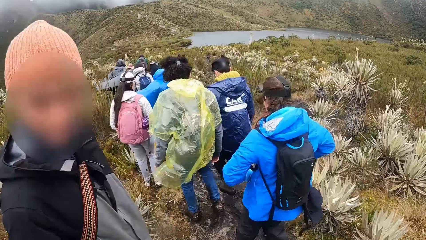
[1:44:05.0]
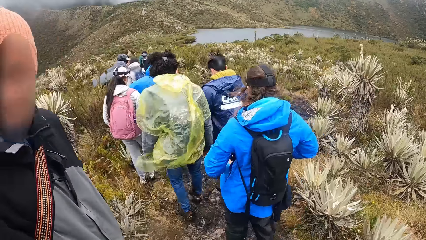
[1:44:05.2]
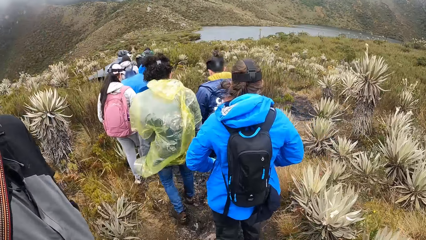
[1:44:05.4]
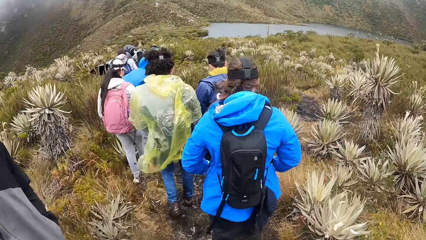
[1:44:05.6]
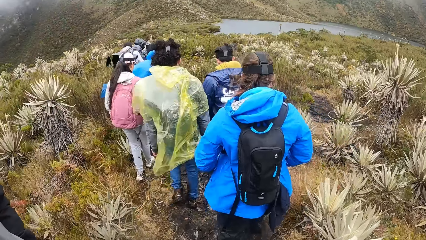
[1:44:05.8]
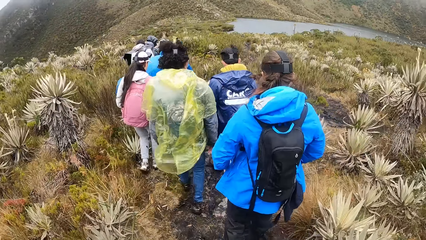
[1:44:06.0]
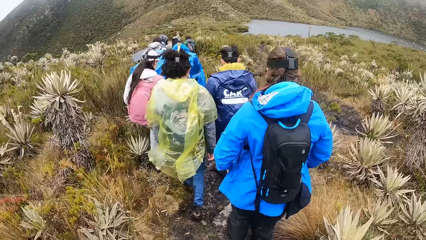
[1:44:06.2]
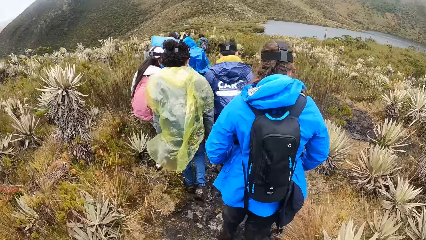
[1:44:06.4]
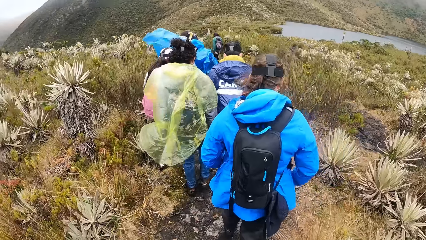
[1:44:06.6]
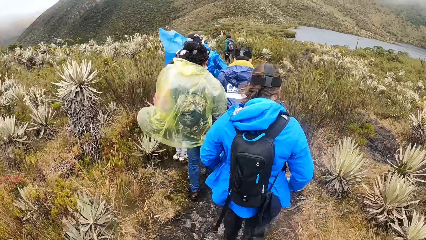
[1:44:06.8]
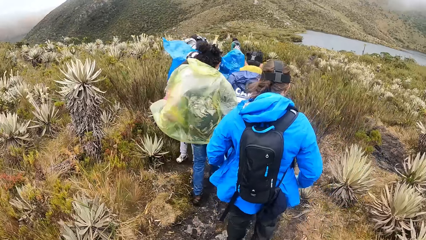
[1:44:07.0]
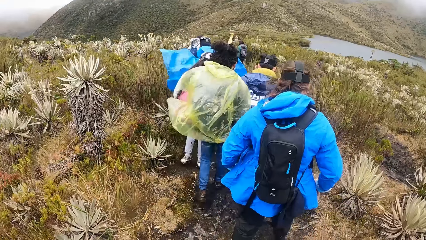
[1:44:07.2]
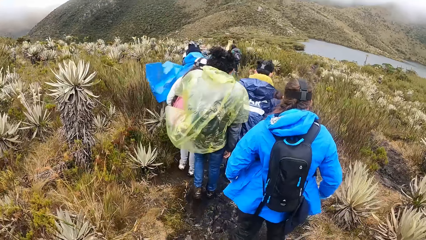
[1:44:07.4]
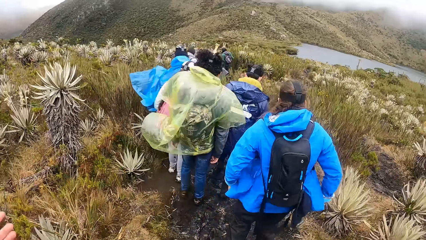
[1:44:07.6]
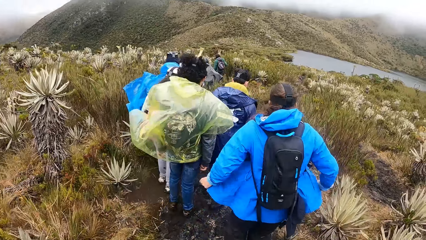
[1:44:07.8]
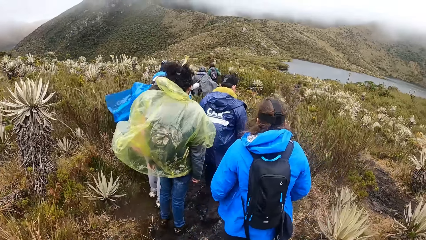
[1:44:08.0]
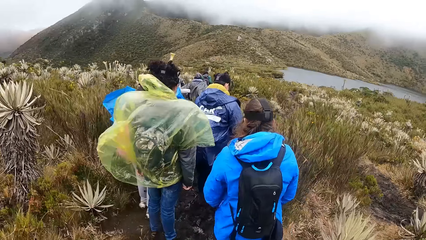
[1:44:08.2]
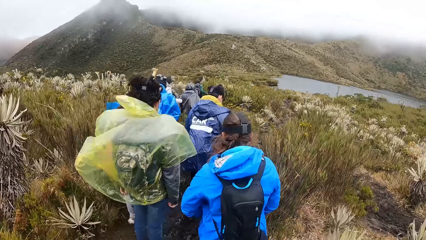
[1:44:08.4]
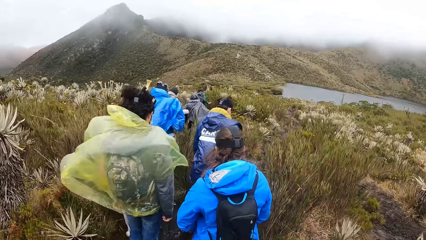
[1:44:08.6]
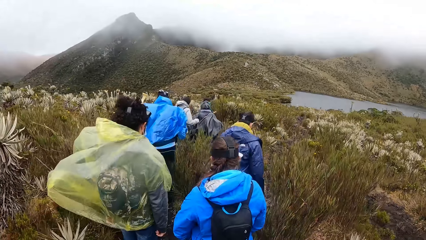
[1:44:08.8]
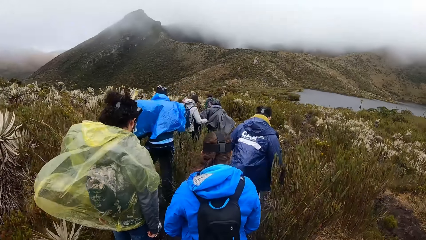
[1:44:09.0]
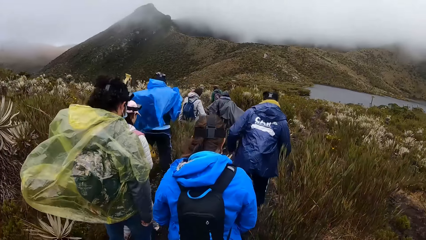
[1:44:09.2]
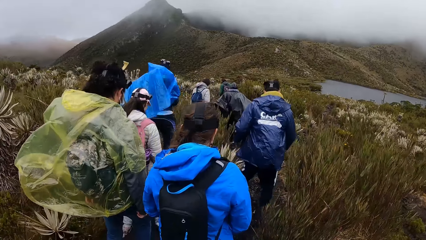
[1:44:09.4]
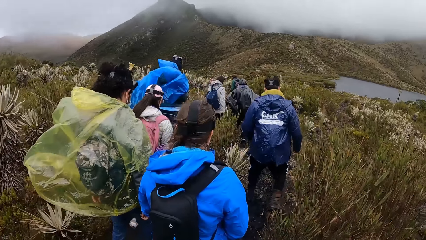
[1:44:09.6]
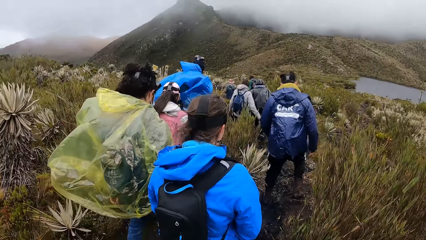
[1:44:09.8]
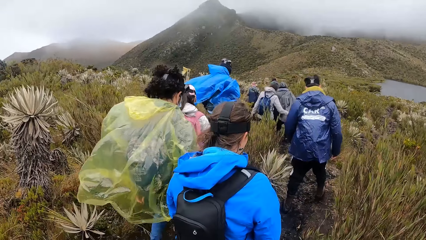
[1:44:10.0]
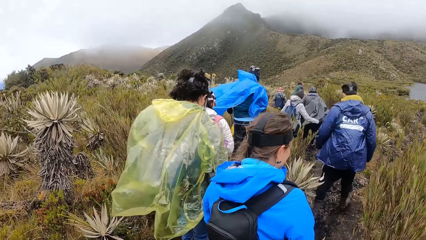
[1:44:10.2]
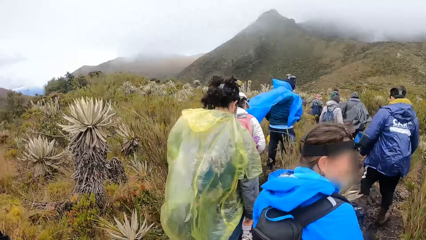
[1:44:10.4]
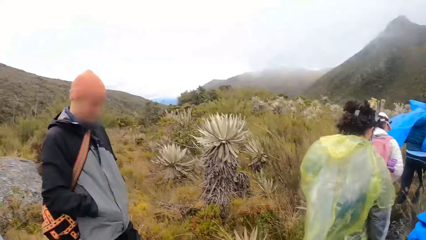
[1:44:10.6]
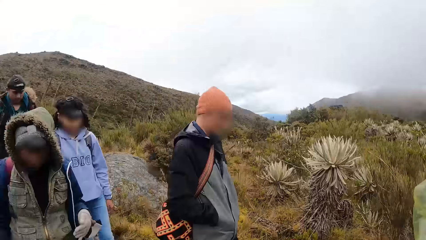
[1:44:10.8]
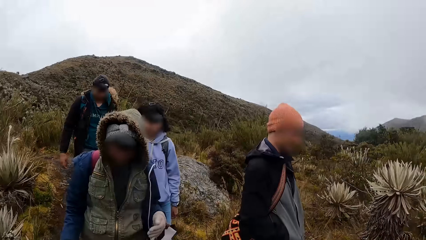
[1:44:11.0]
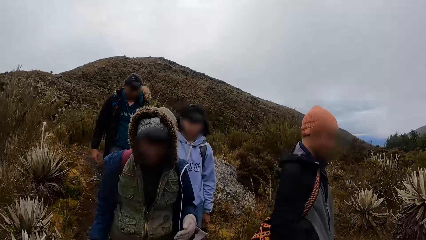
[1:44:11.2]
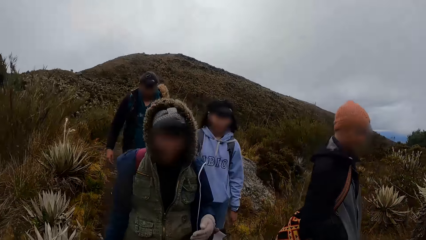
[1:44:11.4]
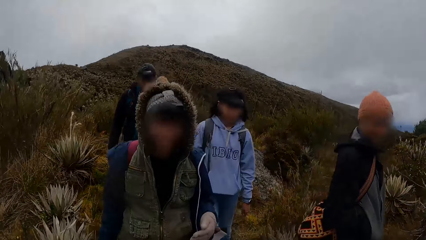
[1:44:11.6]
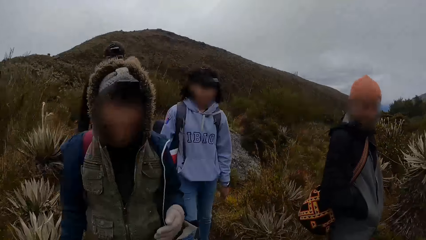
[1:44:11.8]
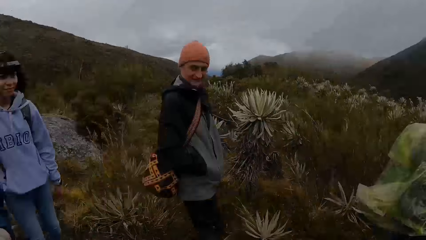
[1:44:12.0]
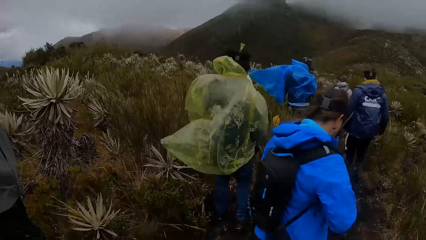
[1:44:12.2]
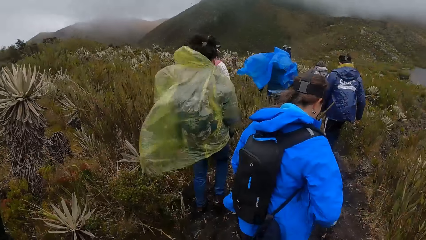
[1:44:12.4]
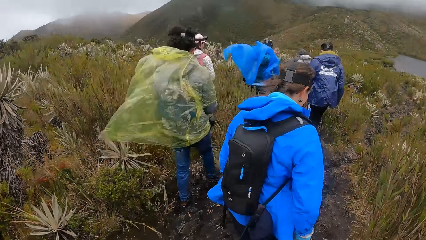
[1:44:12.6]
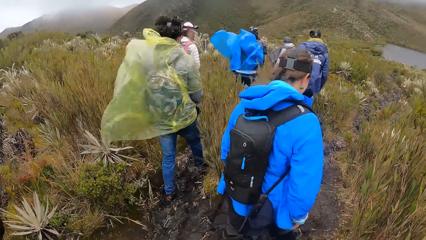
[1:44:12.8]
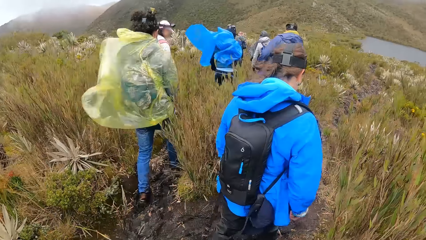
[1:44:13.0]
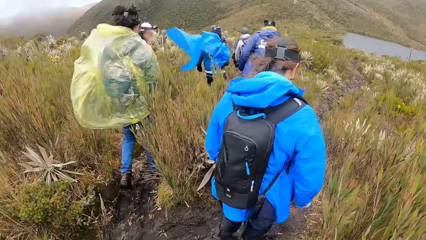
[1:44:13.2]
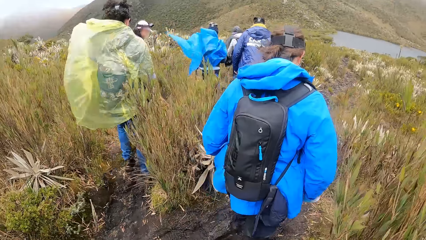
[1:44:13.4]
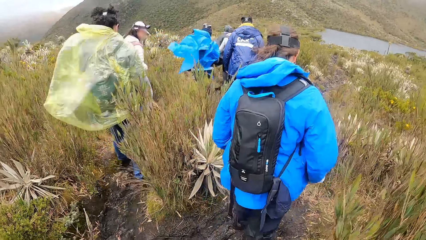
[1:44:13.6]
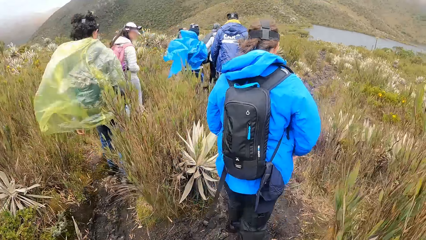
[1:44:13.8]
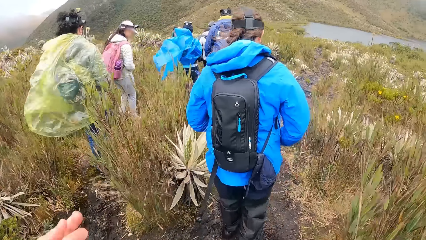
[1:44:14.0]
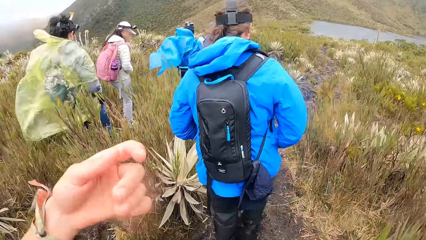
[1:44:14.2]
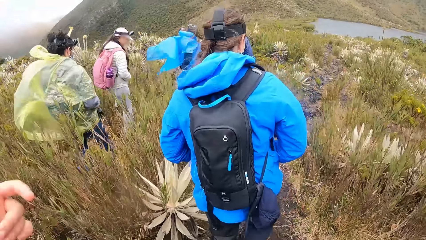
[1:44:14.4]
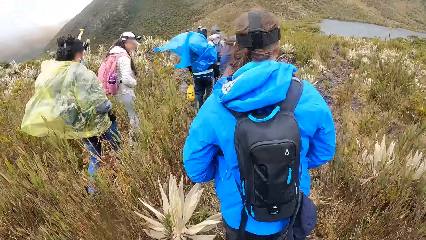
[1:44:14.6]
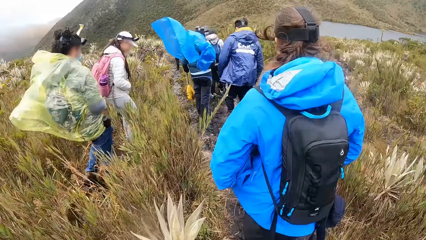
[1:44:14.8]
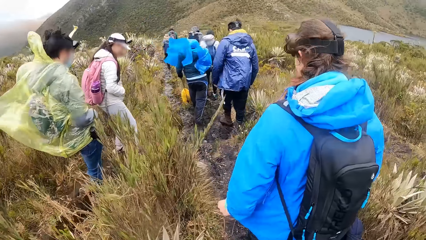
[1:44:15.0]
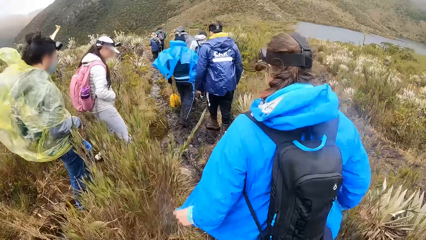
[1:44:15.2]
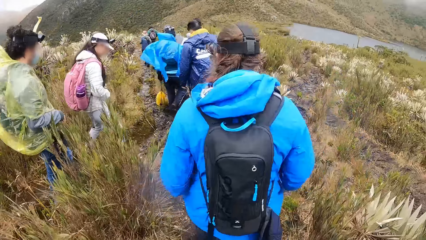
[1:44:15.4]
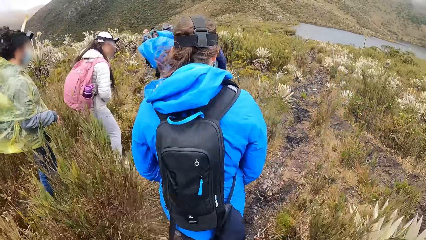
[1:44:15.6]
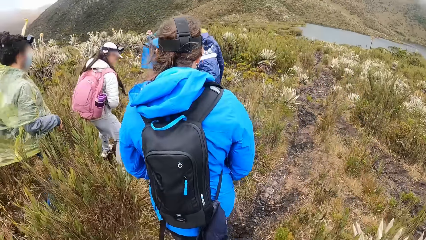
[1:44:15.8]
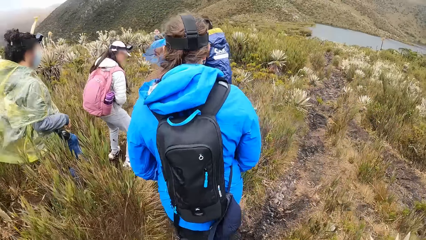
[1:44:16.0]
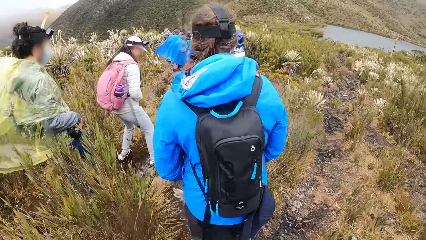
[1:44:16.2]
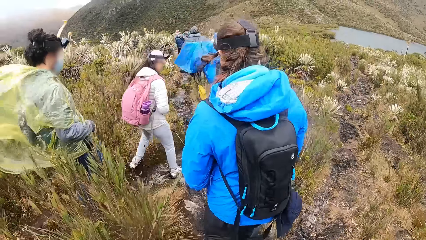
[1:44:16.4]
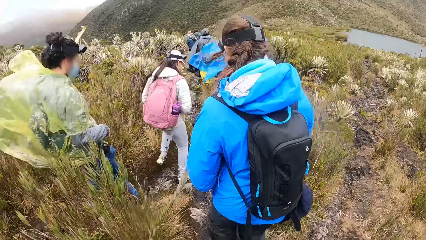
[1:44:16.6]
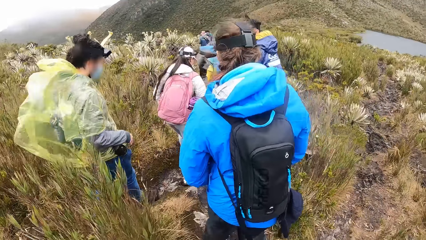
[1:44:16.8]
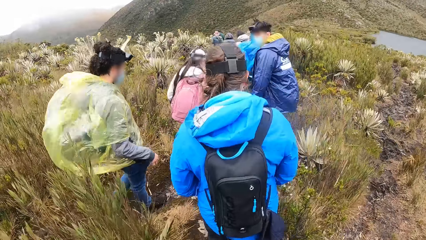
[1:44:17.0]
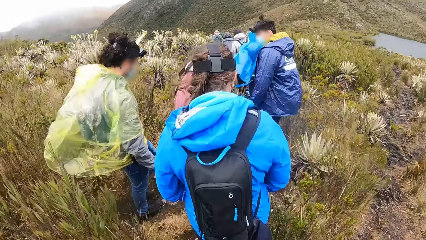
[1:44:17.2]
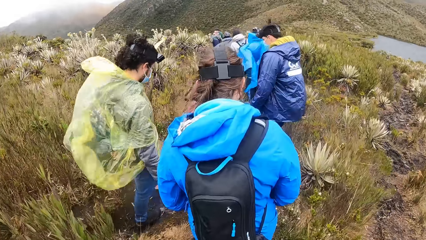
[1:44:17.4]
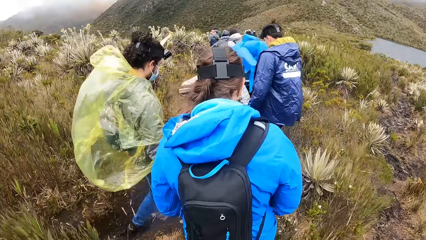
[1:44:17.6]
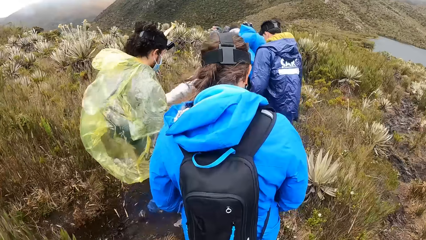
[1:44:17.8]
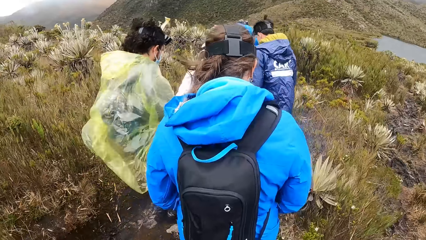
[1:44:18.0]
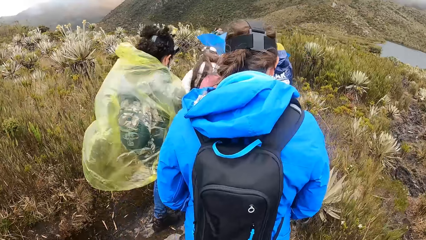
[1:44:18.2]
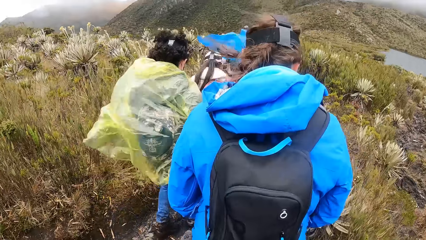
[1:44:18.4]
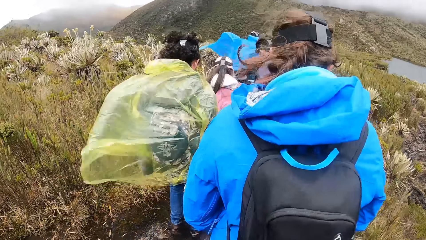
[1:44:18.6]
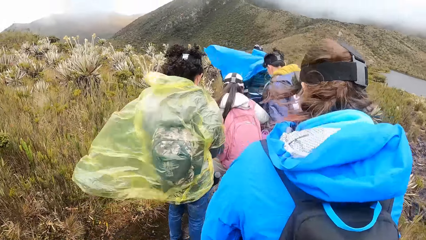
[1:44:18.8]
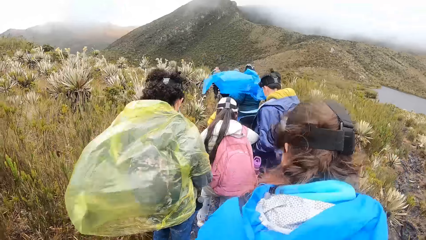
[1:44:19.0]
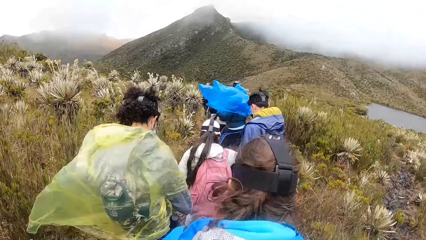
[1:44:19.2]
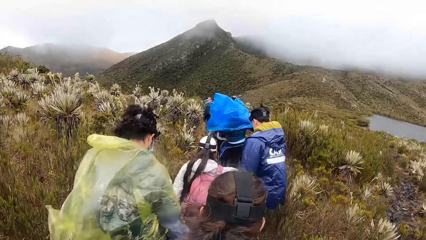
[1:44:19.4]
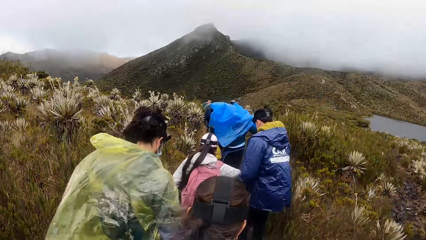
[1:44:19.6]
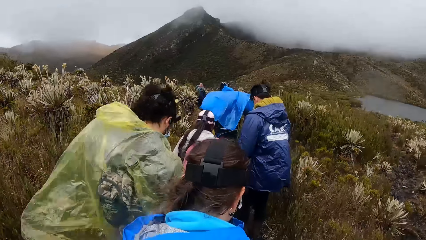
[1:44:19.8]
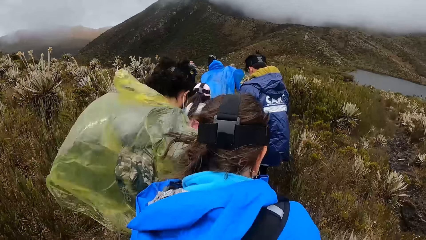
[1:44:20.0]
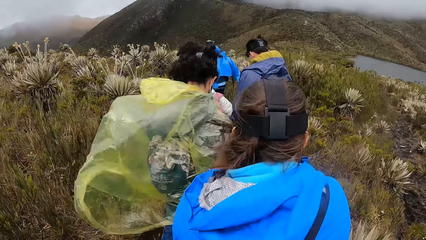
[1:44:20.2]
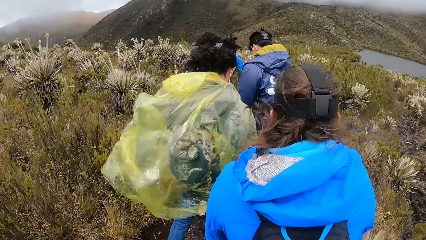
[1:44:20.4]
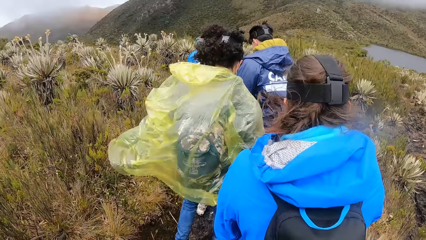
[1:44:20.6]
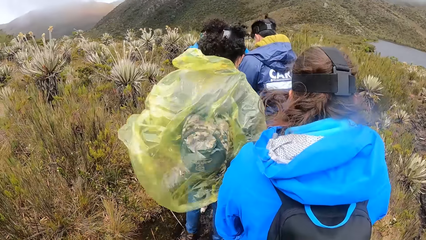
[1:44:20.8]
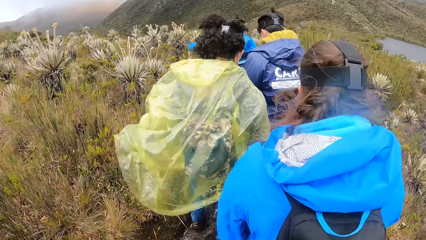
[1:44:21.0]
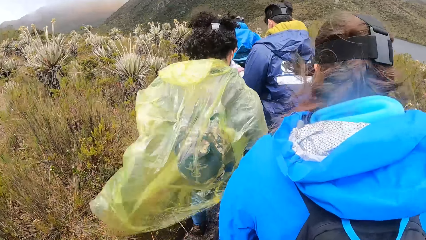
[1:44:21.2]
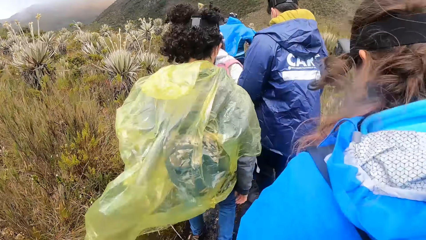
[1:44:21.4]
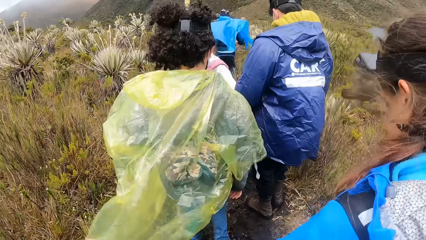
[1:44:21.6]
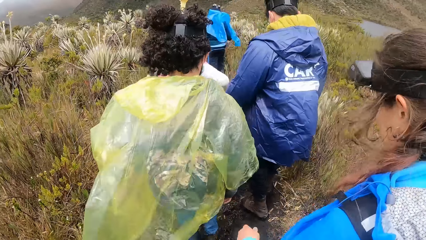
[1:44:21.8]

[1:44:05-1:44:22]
The camera wearer lifts the hand. They walk in the area.
